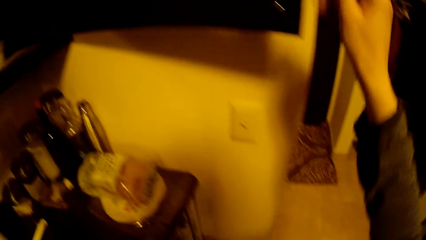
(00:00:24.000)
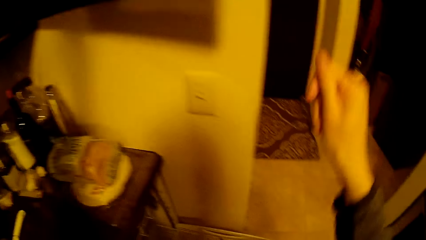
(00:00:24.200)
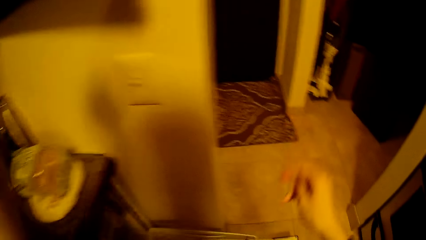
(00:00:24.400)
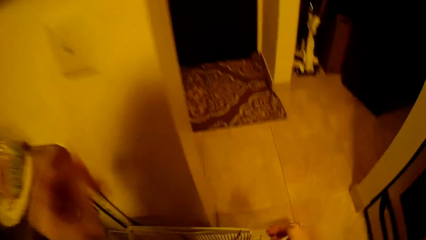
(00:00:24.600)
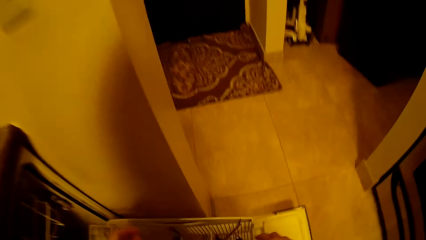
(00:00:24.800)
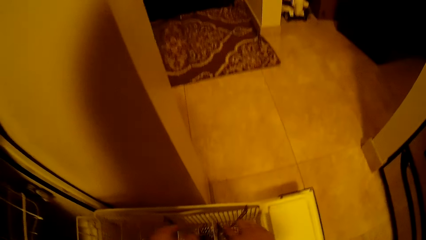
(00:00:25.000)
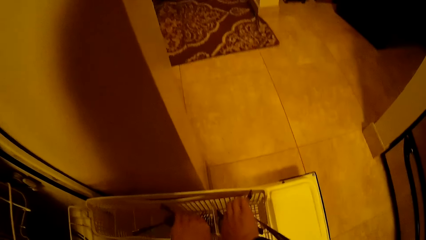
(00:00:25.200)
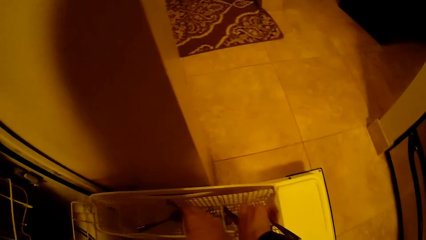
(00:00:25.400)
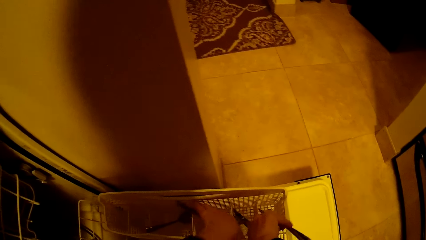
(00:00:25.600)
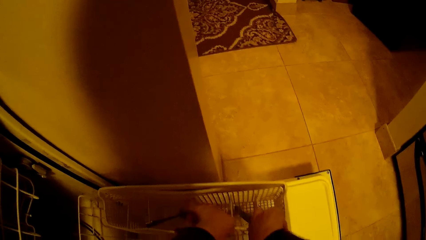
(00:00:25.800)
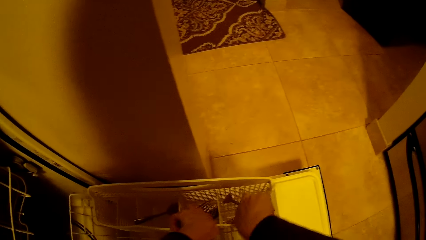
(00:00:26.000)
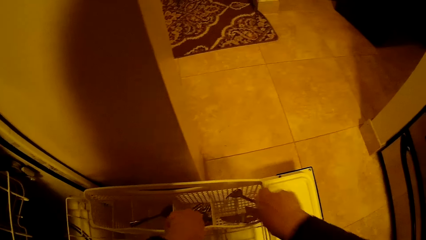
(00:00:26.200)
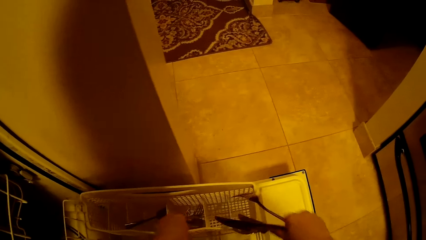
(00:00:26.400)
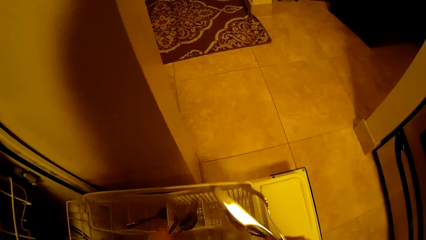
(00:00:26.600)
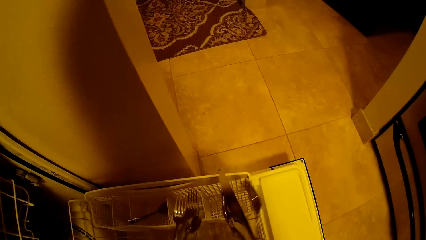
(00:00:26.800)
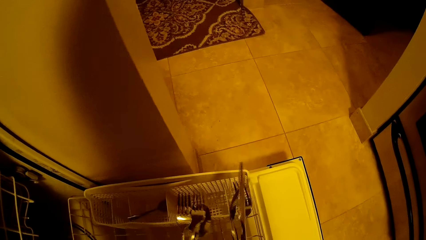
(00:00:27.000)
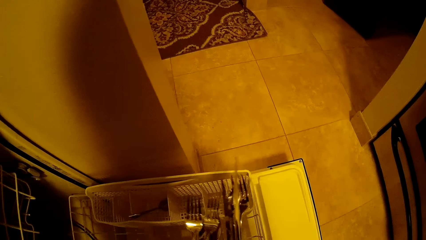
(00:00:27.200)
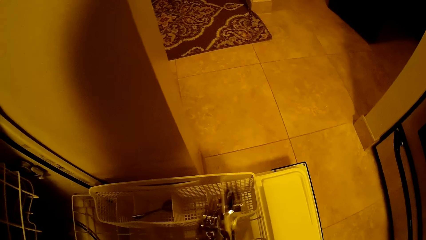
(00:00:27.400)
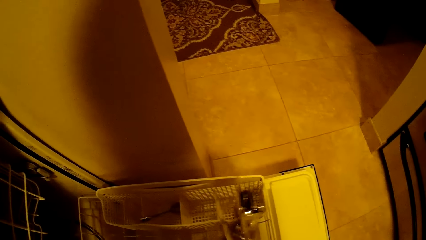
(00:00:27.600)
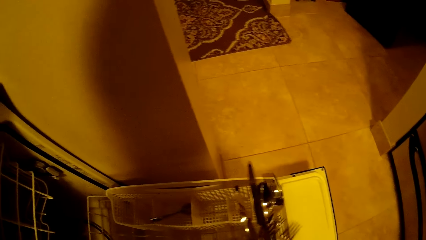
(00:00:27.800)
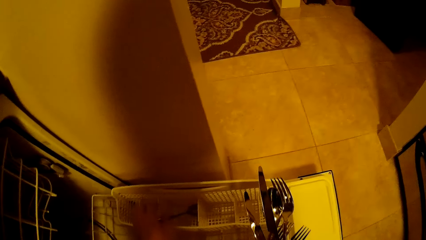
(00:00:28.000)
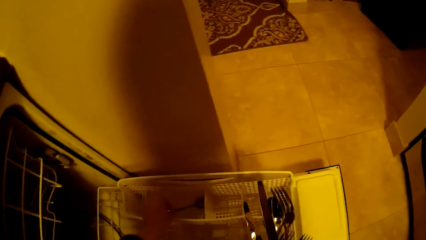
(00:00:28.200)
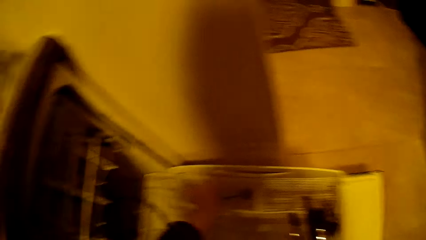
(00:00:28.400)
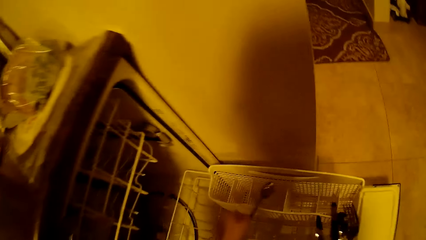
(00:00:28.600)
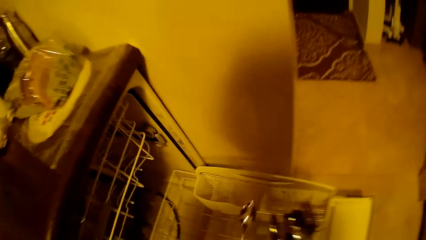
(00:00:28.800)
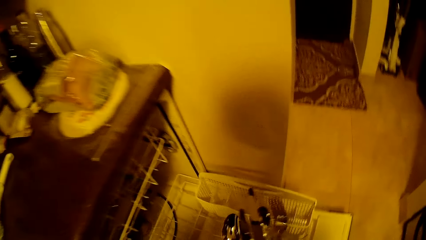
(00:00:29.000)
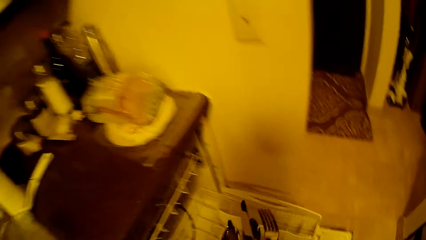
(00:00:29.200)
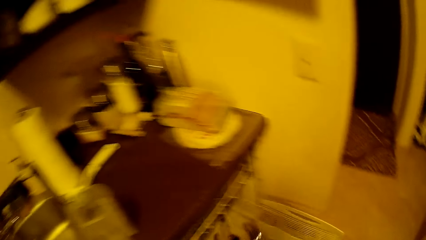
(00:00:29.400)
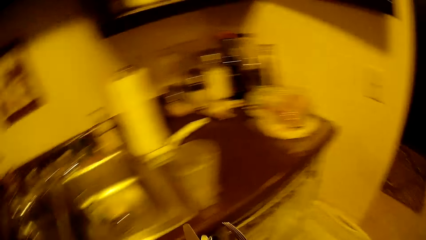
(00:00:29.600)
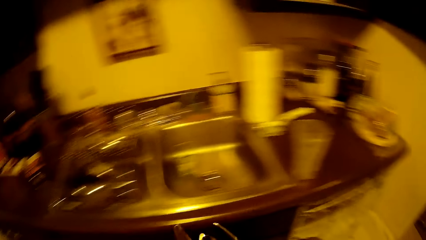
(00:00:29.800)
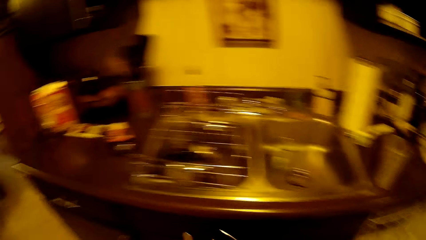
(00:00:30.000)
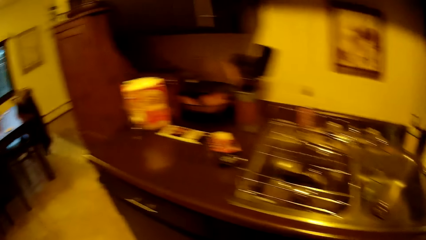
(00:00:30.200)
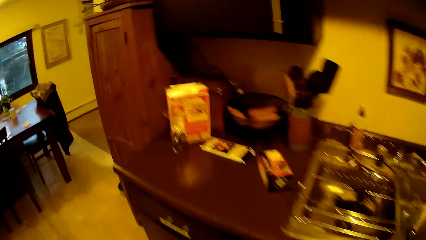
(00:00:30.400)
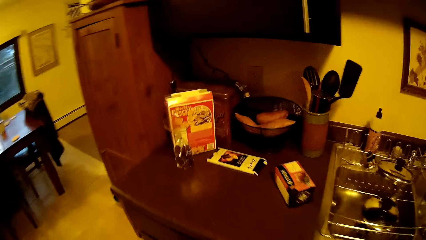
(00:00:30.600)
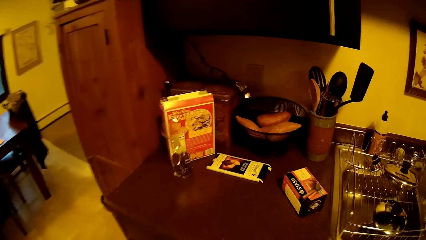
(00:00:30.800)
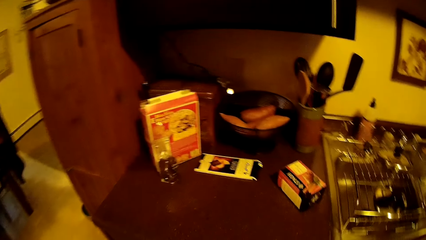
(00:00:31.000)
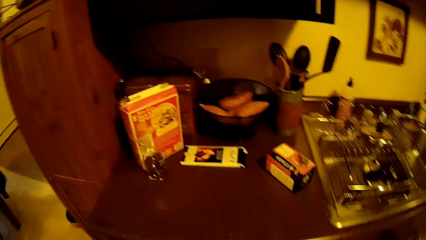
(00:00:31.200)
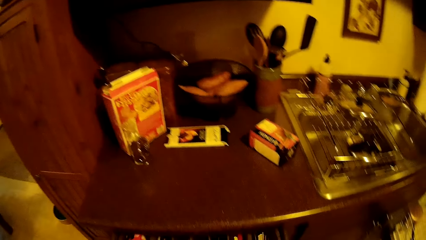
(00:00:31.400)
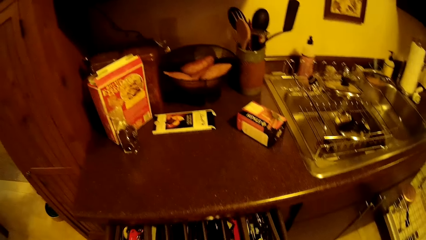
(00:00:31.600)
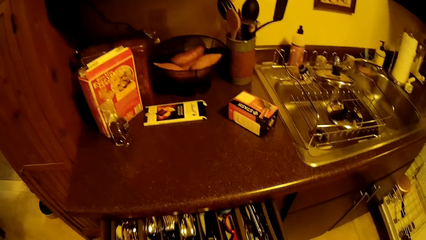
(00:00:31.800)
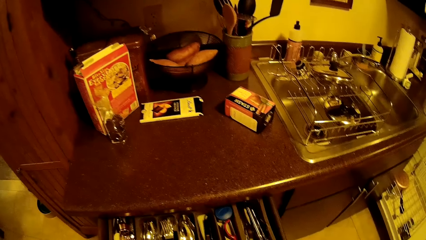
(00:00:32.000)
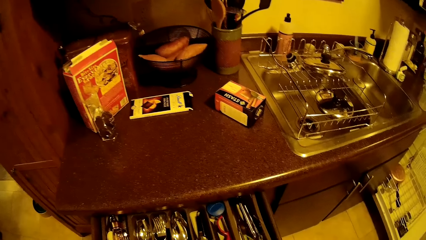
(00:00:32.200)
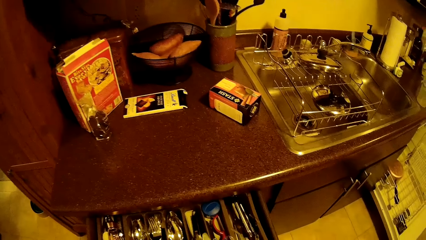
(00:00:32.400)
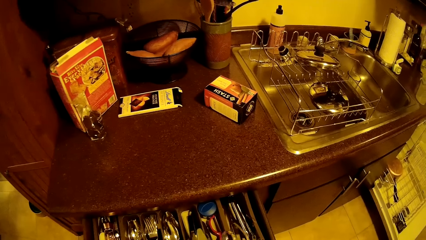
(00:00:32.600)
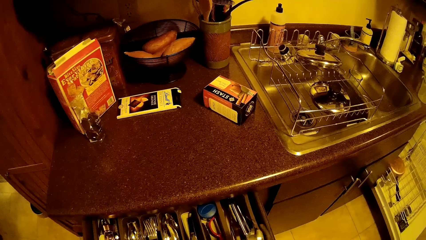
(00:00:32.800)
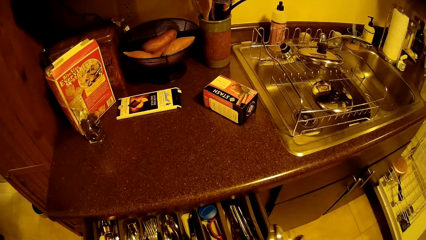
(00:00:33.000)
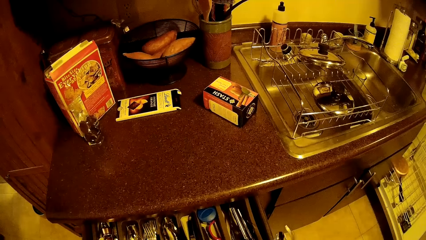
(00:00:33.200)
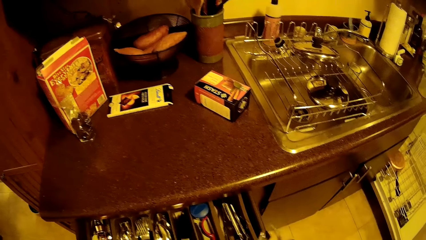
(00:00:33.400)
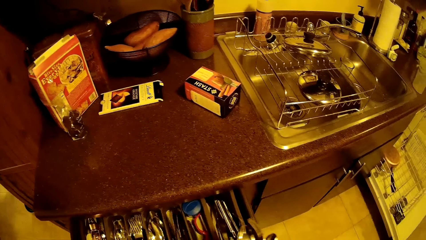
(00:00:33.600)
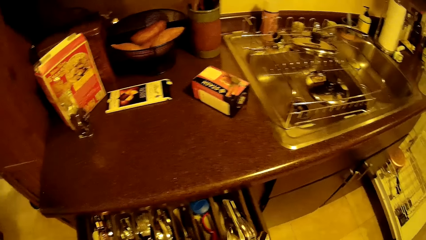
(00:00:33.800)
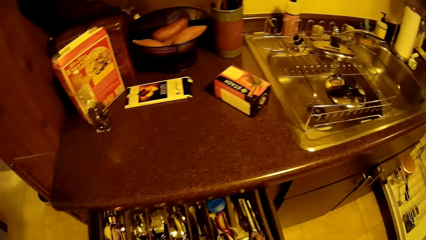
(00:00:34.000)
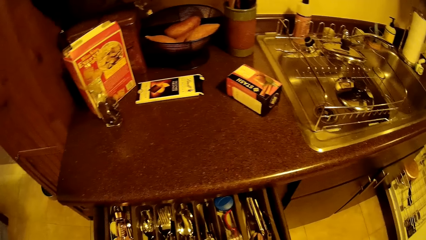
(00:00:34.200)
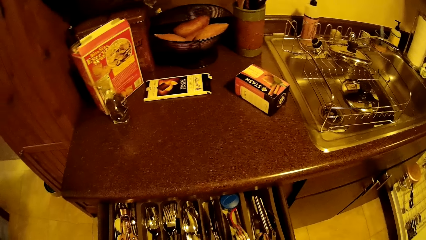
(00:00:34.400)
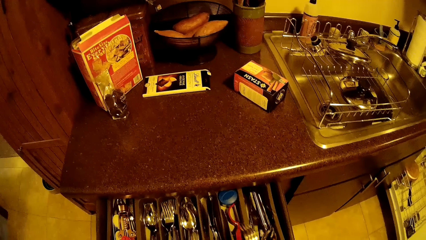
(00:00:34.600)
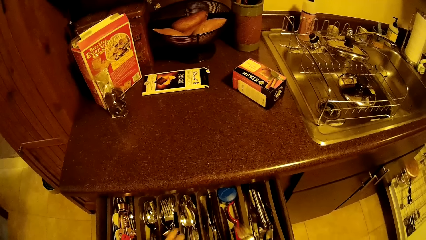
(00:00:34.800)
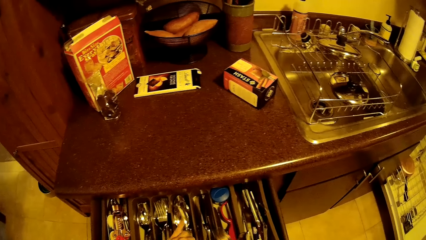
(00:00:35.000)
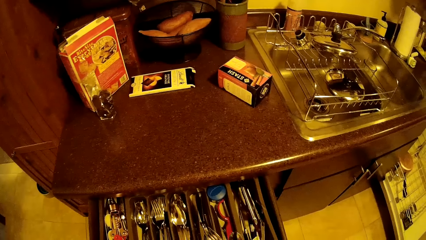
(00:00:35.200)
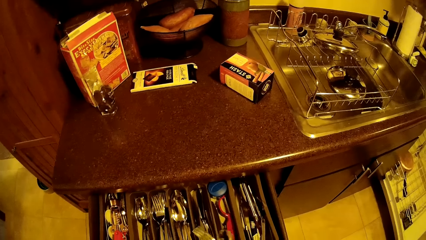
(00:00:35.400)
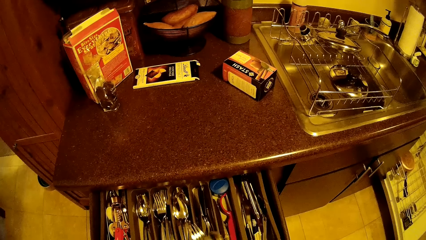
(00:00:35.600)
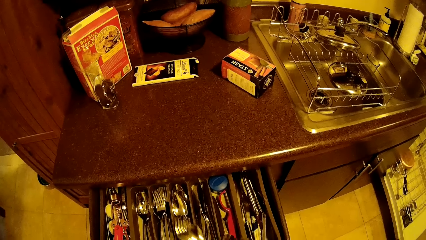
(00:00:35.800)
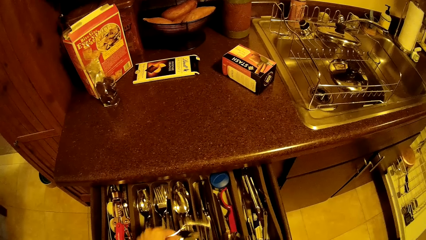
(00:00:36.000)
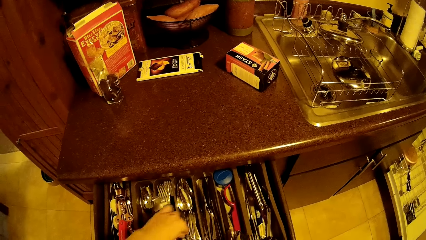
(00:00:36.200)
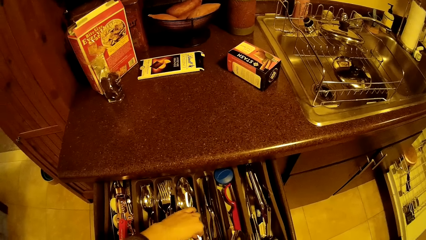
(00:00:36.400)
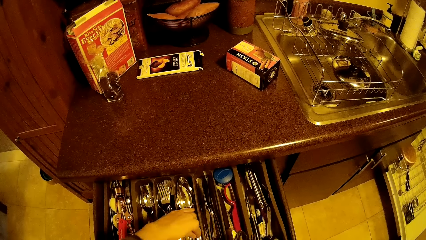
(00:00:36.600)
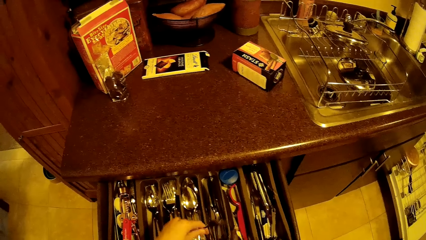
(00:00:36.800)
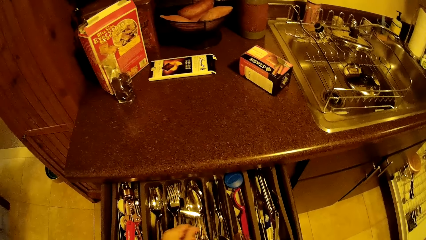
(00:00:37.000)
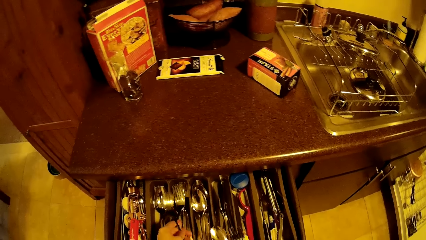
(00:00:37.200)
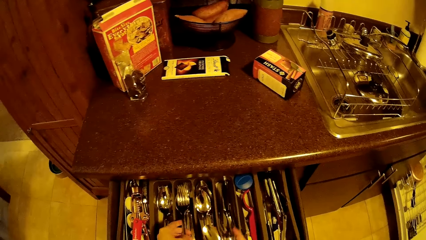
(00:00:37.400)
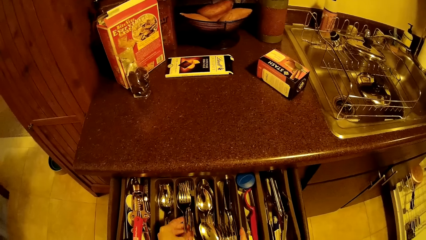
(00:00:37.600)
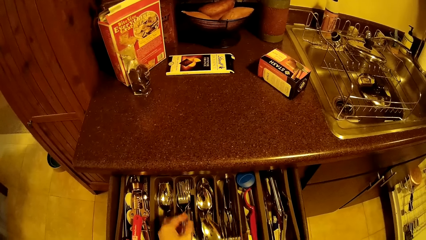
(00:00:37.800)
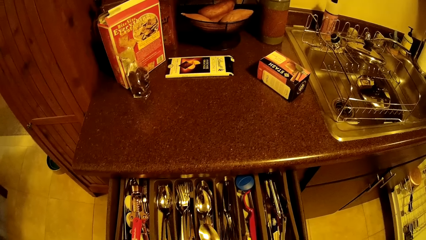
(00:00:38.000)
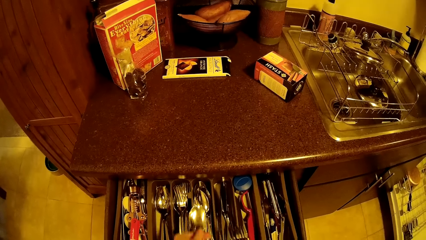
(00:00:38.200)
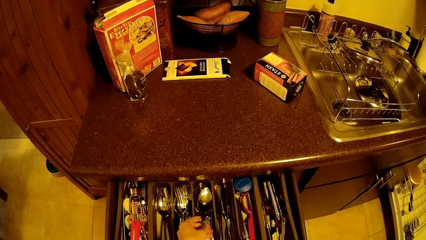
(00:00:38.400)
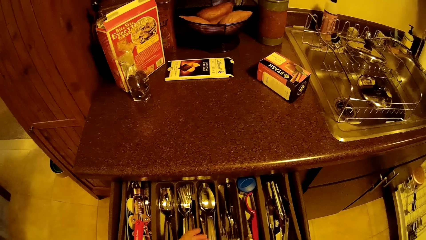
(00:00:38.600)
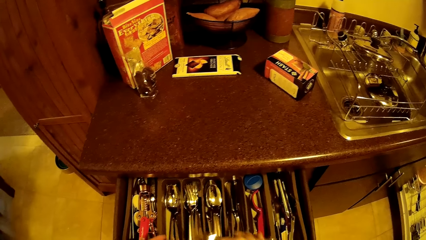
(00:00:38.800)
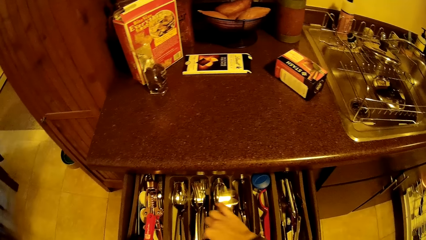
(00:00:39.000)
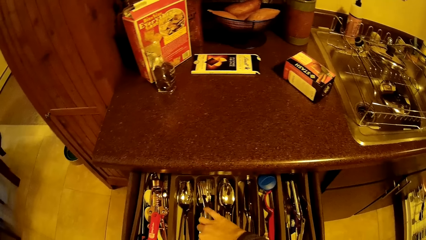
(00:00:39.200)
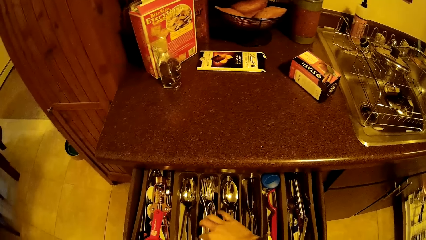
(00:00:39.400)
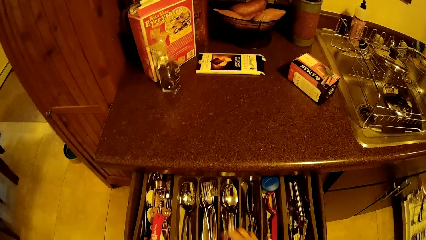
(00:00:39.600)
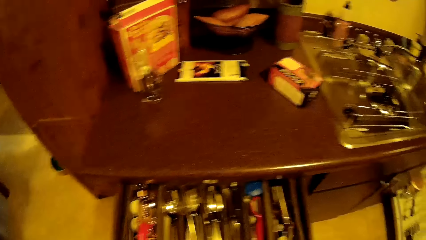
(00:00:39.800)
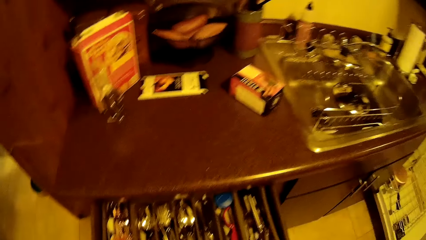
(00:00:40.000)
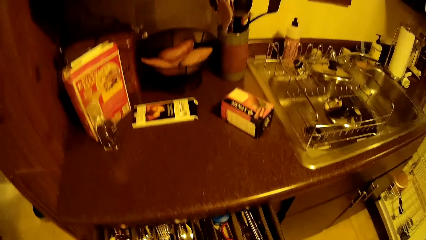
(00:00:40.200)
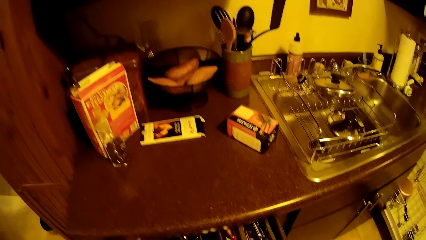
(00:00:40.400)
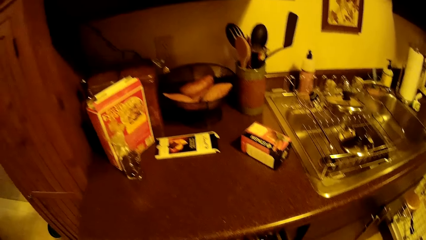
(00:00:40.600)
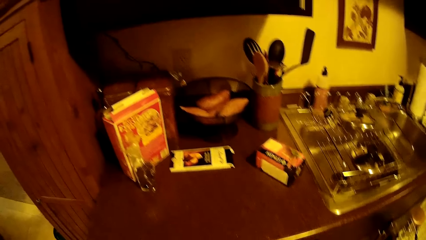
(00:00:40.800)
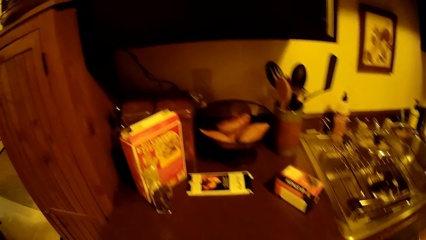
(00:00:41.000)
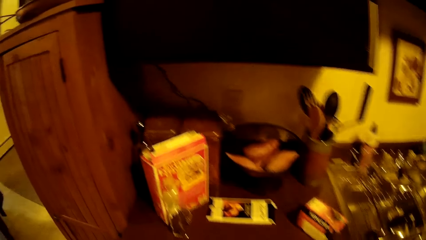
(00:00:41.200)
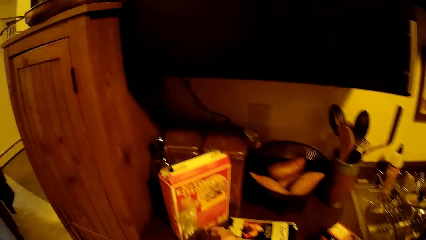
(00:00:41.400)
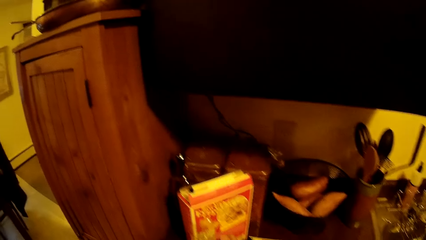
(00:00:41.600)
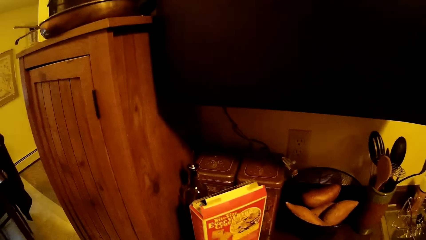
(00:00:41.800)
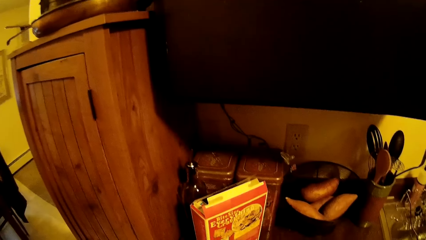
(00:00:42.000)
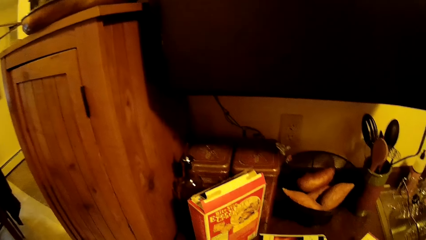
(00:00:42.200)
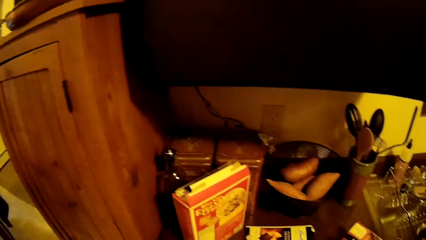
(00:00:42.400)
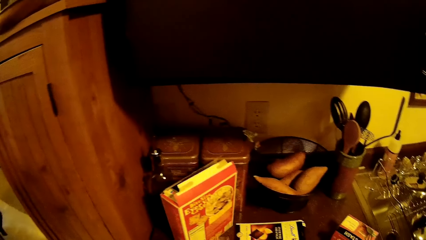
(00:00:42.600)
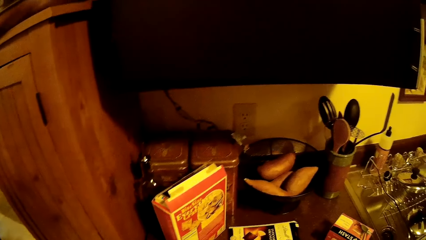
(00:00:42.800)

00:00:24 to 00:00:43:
The camera wearer moves her hands. She picks up some cutlery, forks and a knife, from the dishwasher with both hands. She picks up a spoon from the dishwasher with her left hand. She walks around the house. She opens a drawer. She puts the cutlery into the drawer with her hands. She puts the spoon in the drawer. She puts the knife in the drawer. She closes the drawer and looks around.
